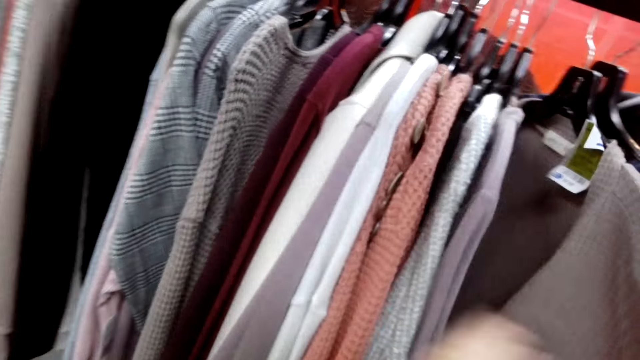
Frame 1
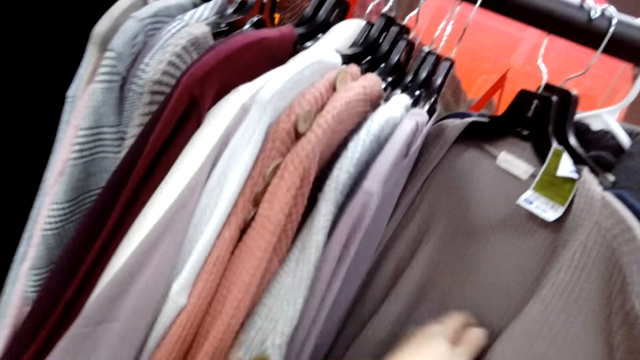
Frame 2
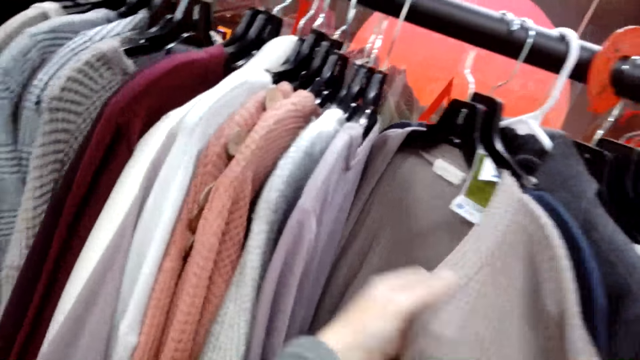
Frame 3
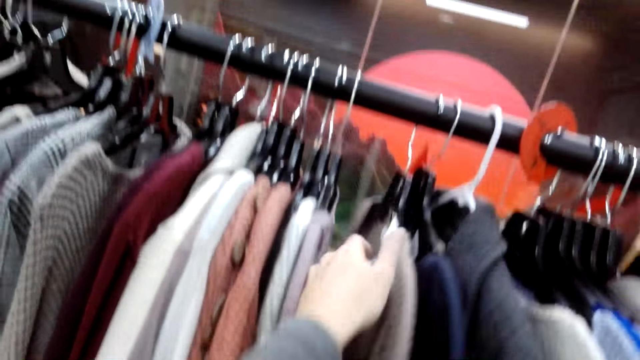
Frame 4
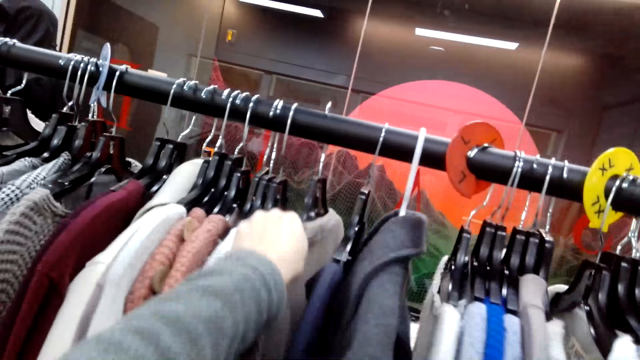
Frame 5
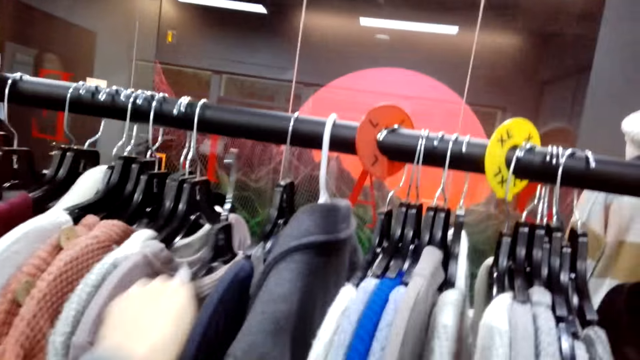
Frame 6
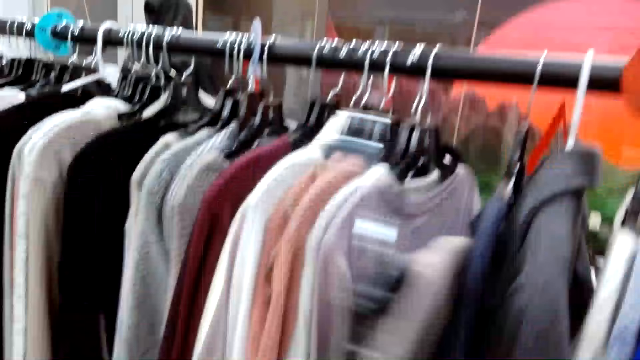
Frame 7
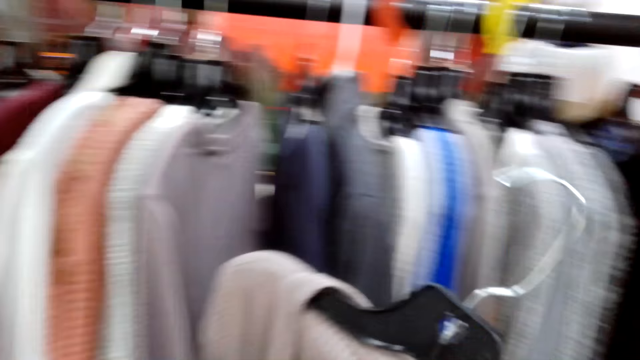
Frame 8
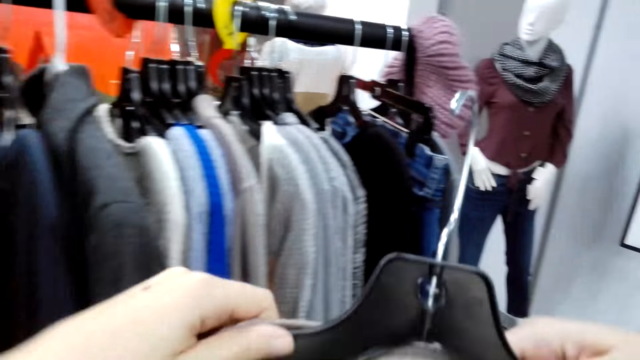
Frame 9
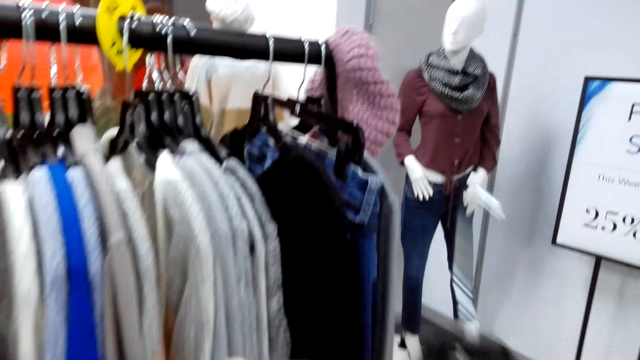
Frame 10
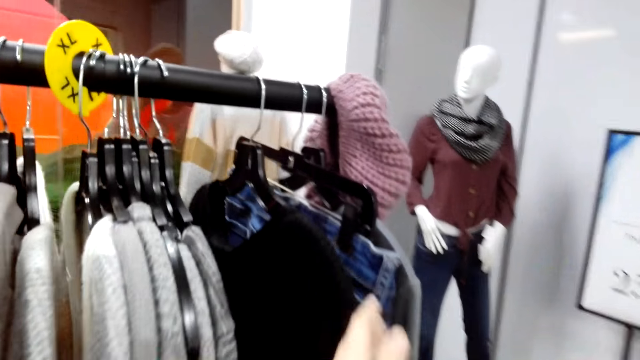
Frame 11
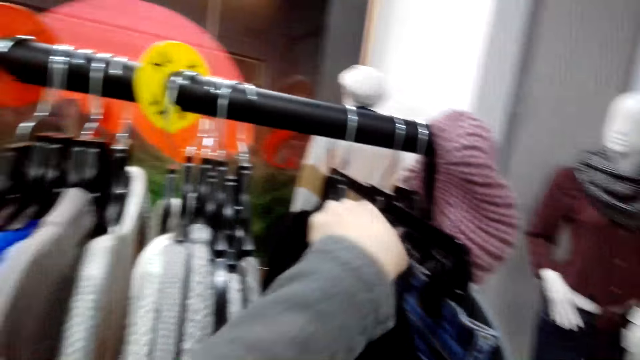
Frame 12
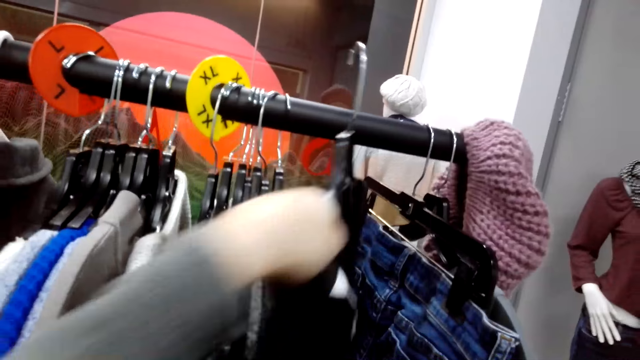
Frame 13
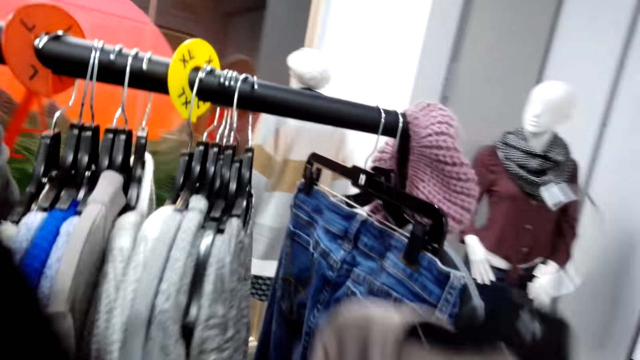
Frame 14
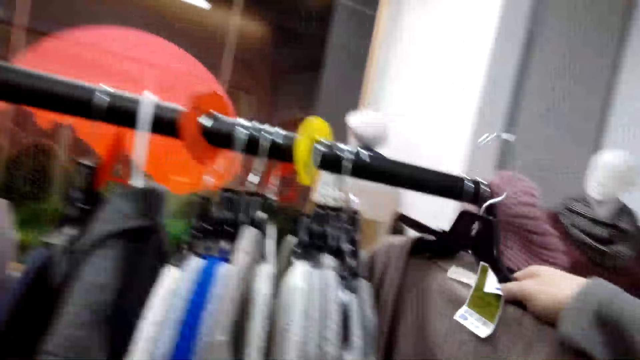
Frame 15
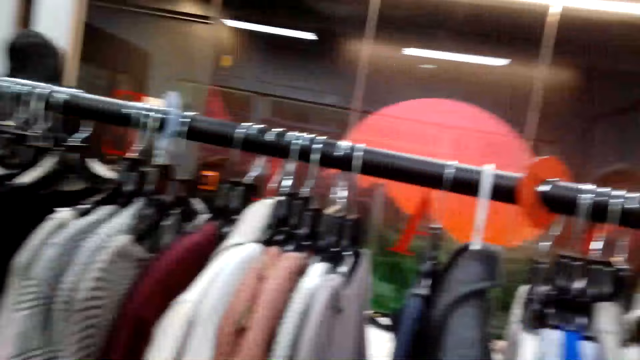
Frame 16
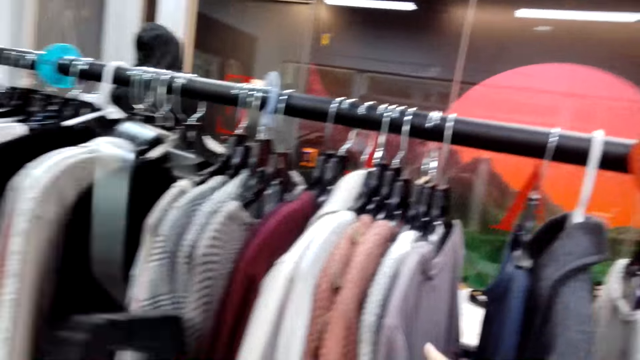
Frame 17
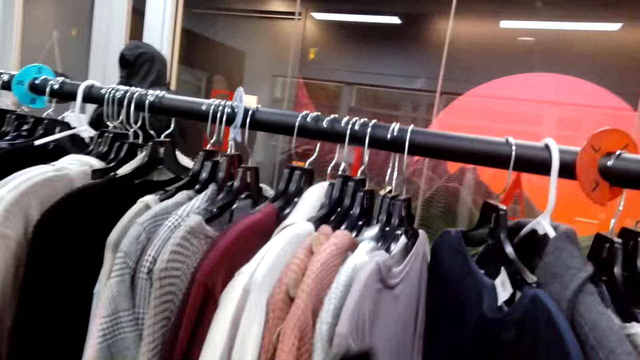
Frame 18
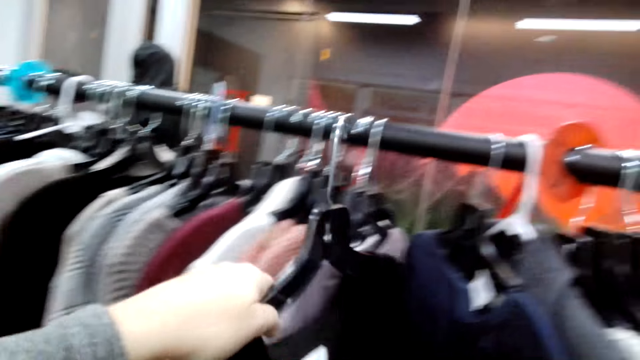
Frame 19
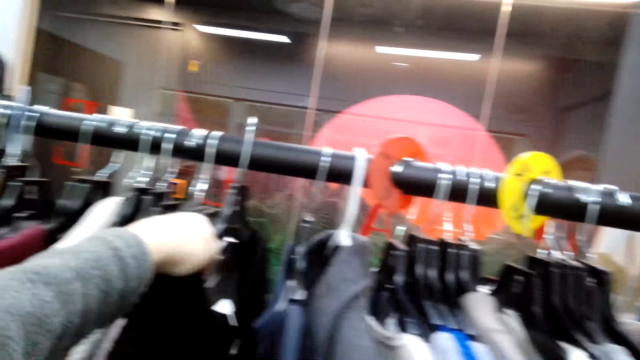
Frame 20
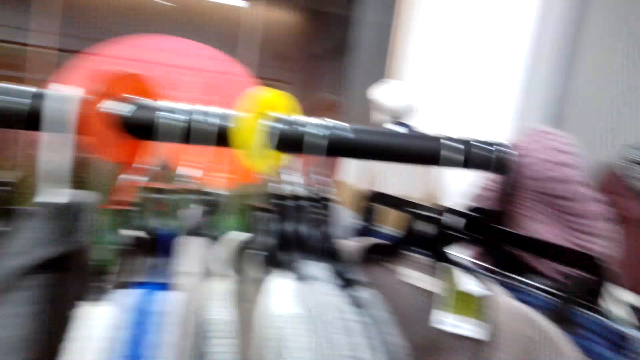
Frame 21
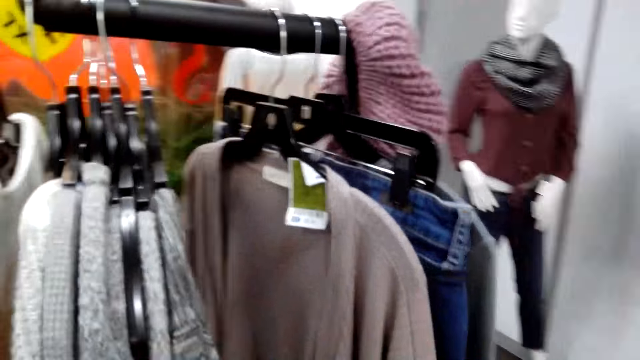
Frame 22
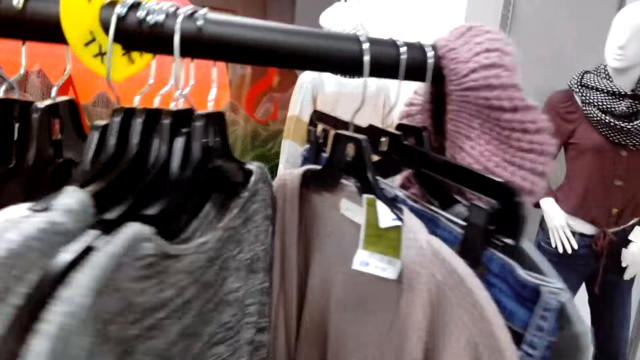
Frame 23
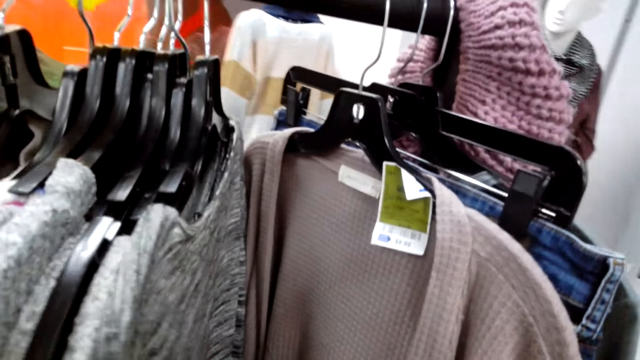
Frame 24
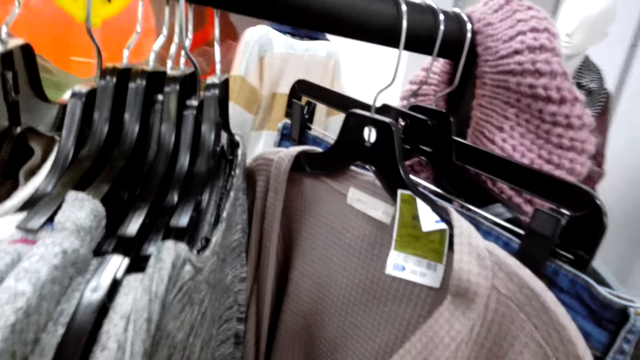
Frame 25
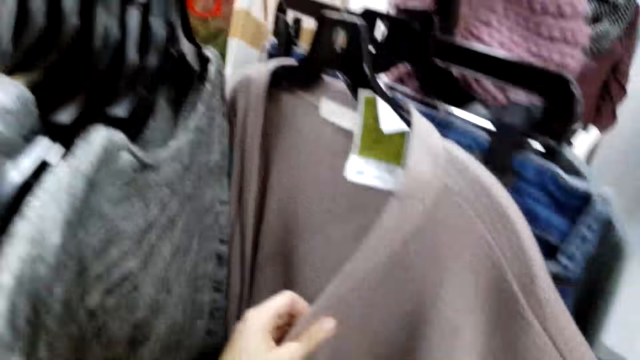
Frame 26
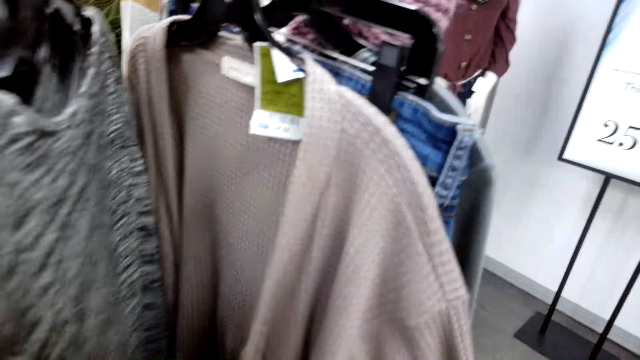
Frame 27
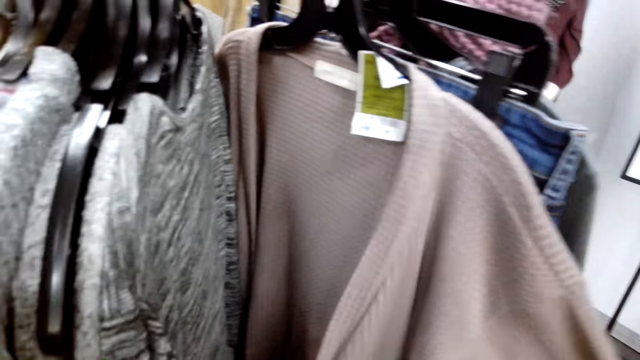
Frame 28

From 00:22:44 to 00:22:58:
The camera wearer unhooks a sweater from a hanging rod. They unhook another sweater. They hang the sweater on the hanging rod. They hang another sweater. They move the sweater away in the hanging rod.

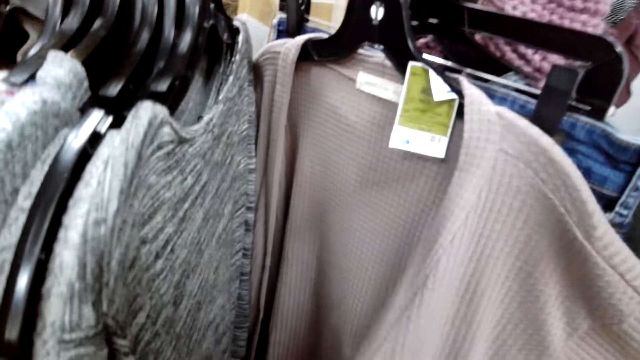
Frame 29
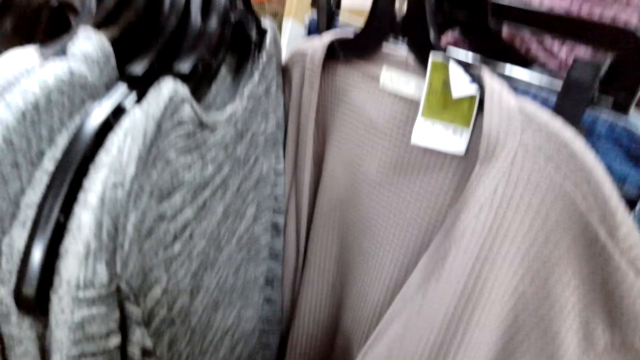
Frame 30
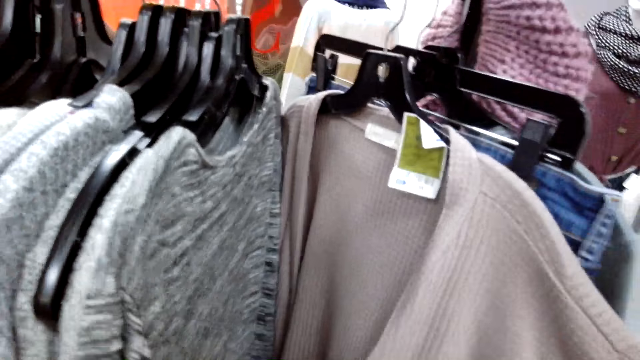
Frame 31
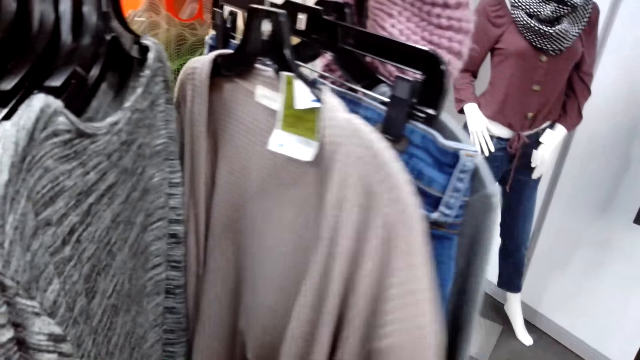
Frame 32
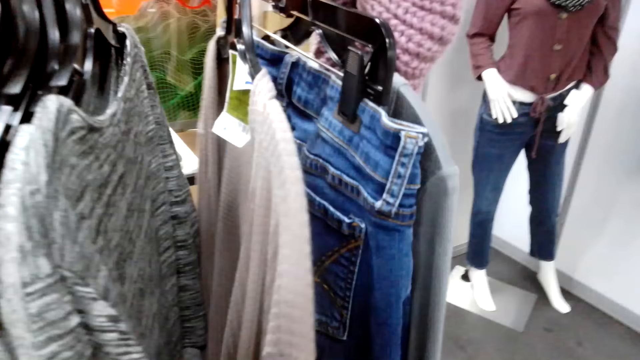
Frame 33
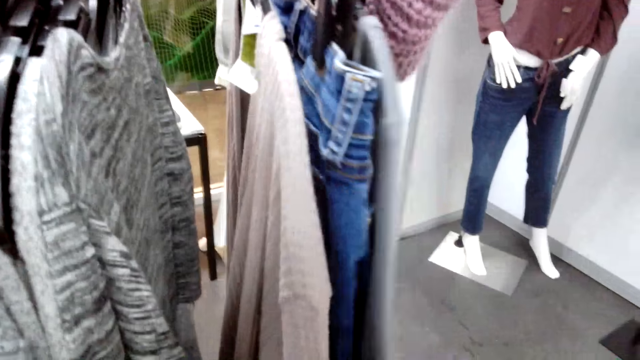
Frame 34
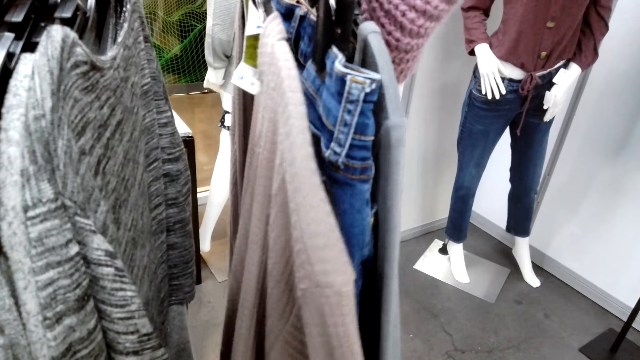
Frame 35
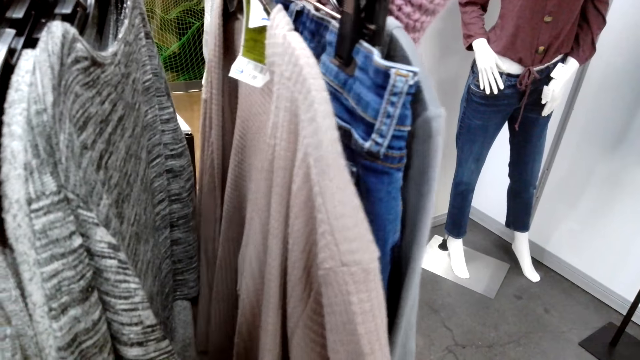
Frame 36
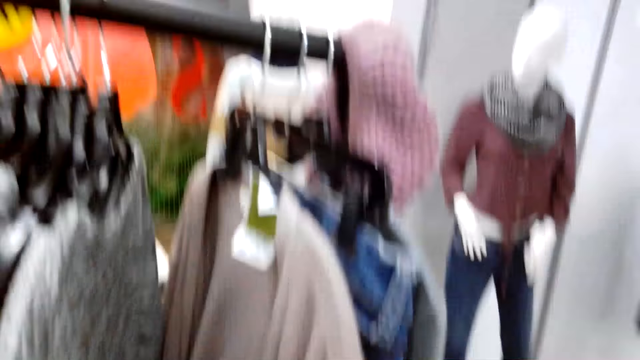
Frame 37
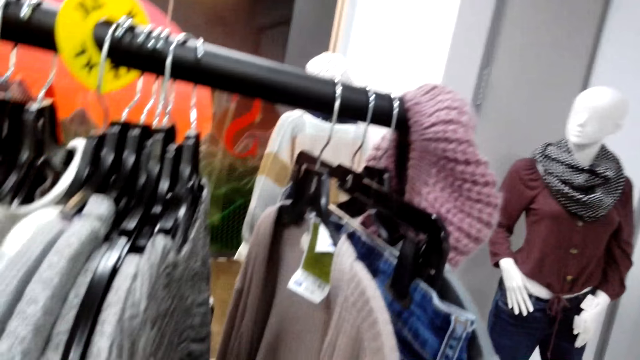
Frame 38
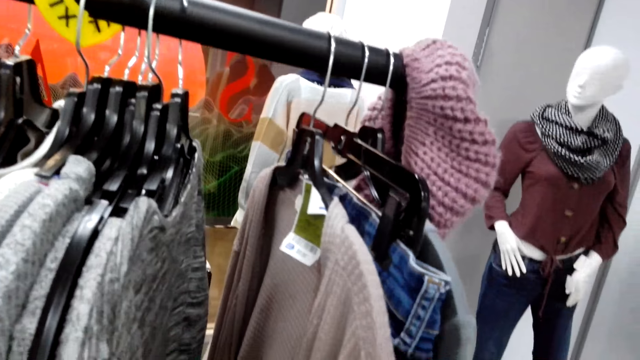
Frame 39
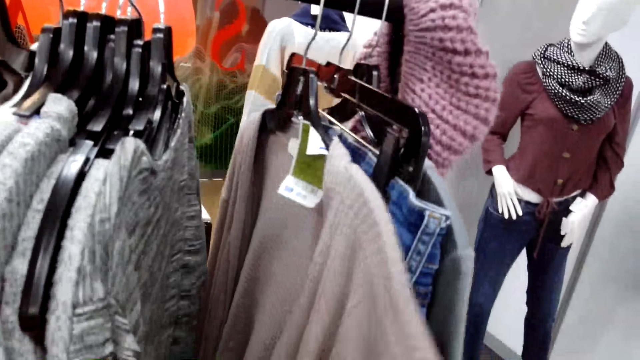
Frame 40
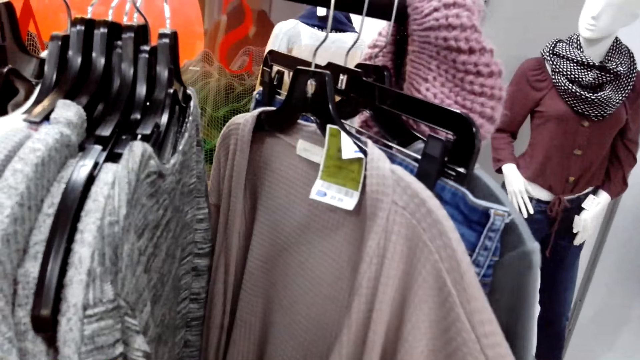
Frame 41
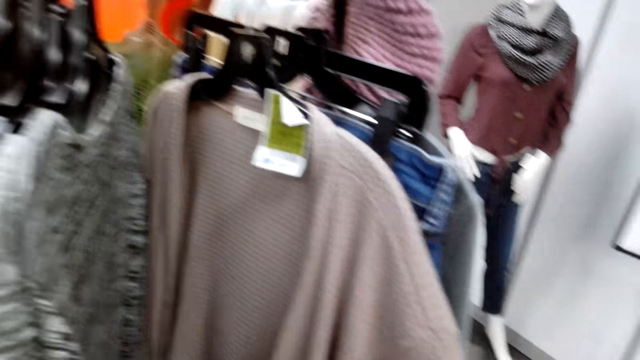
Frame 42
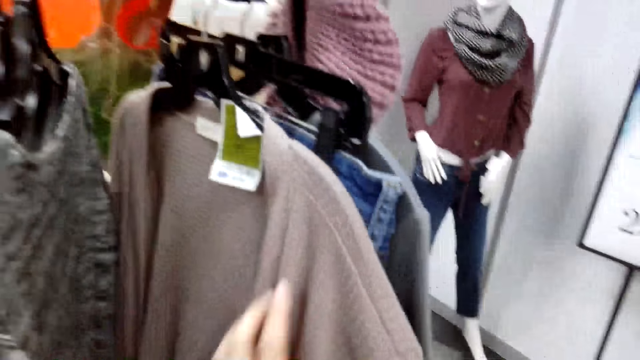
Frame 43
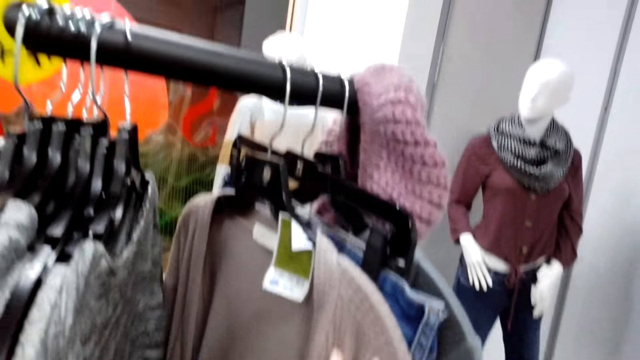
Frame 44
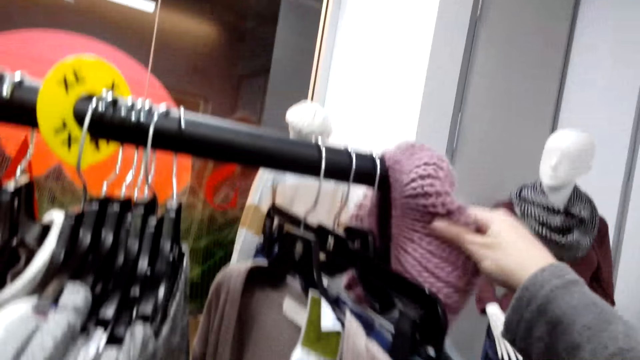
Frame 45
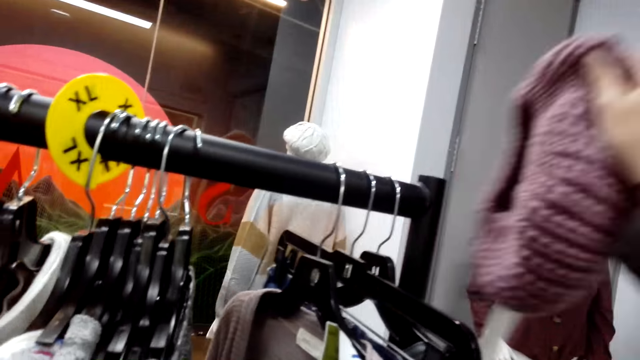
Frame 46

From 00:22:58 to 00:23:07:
The camera wearer touches the sweater. They pick up a hat on the hanging rod.
